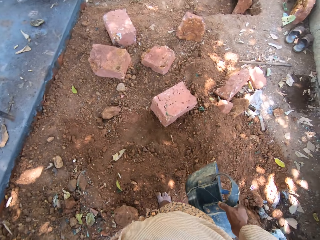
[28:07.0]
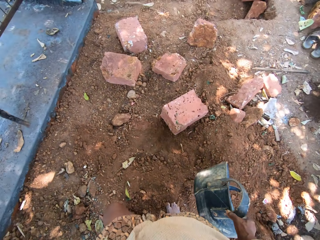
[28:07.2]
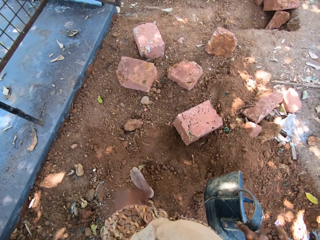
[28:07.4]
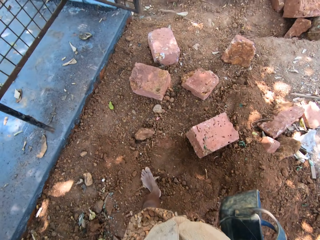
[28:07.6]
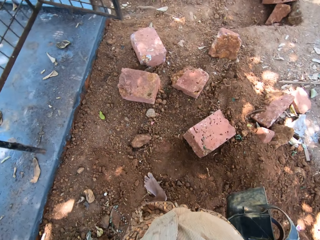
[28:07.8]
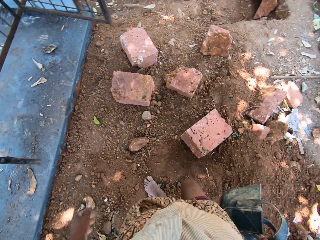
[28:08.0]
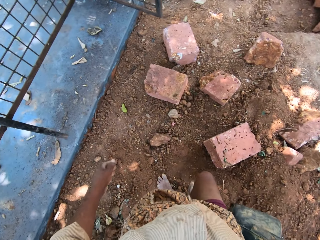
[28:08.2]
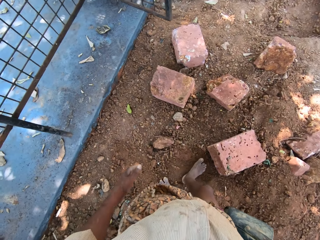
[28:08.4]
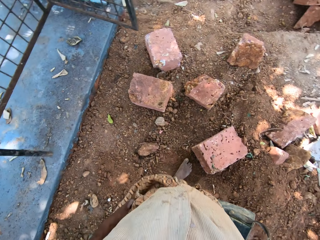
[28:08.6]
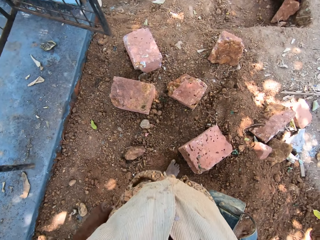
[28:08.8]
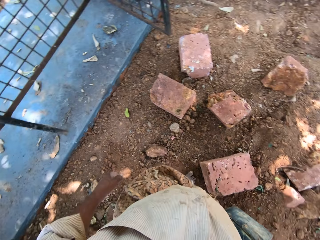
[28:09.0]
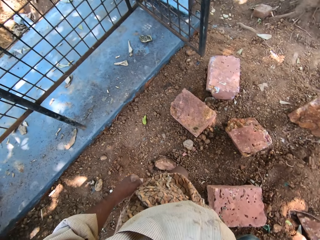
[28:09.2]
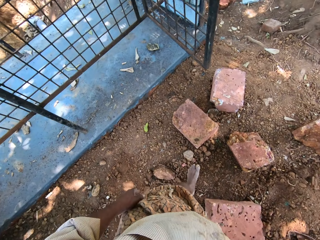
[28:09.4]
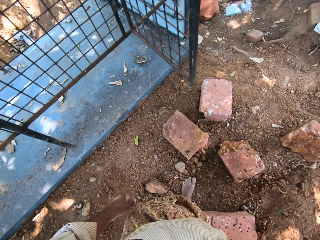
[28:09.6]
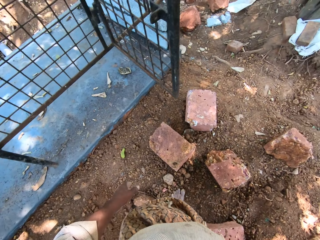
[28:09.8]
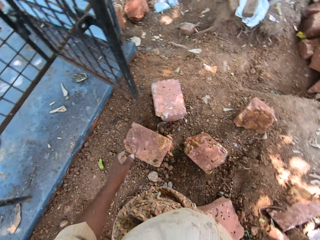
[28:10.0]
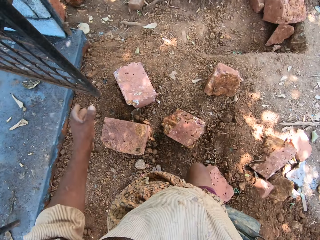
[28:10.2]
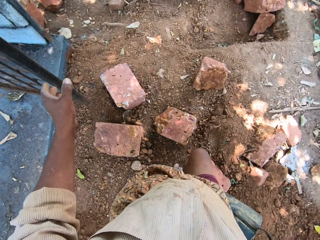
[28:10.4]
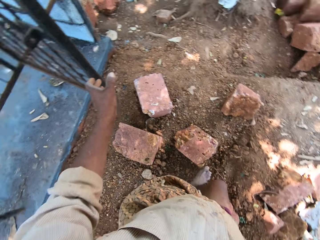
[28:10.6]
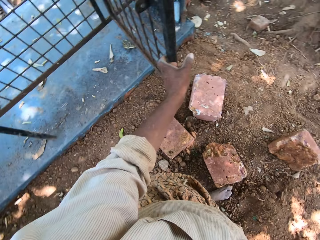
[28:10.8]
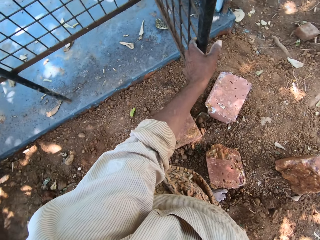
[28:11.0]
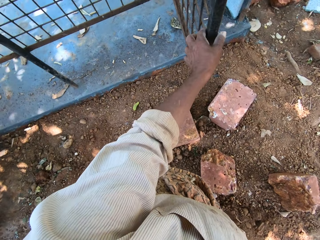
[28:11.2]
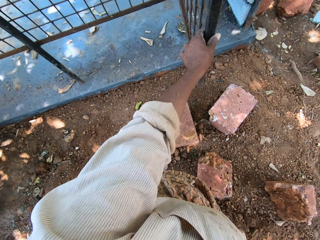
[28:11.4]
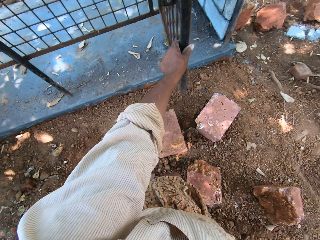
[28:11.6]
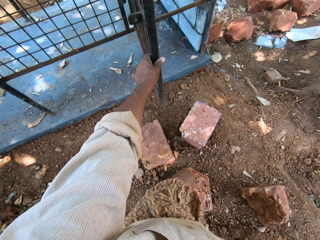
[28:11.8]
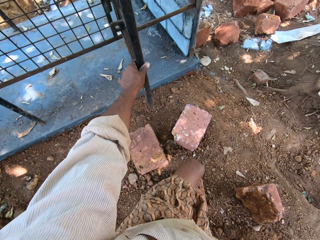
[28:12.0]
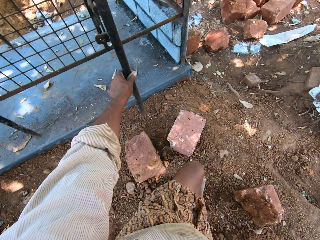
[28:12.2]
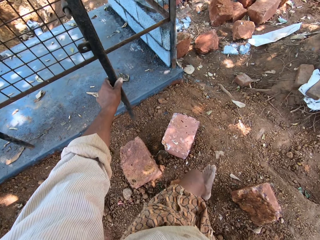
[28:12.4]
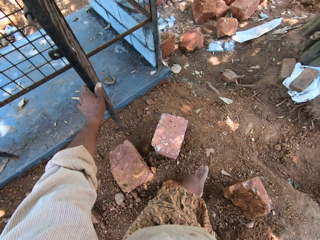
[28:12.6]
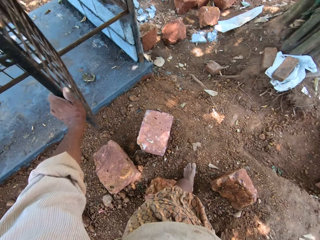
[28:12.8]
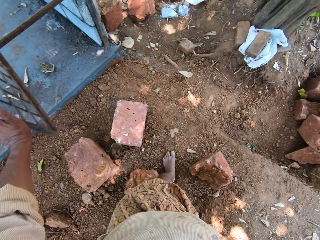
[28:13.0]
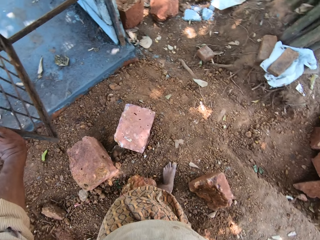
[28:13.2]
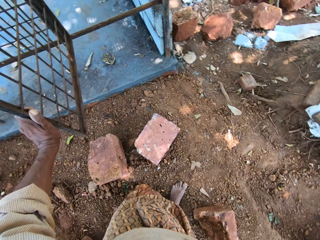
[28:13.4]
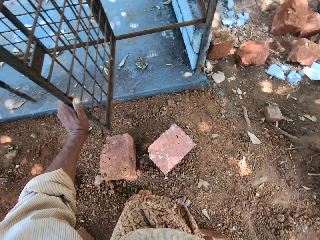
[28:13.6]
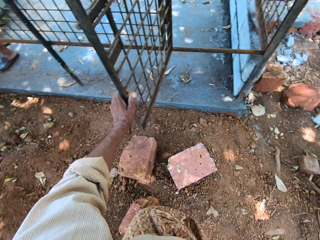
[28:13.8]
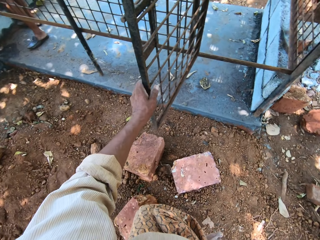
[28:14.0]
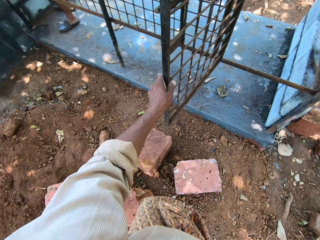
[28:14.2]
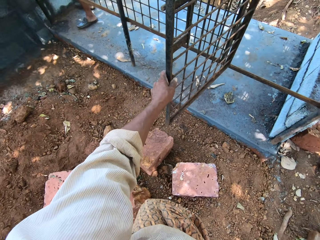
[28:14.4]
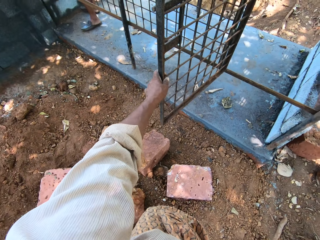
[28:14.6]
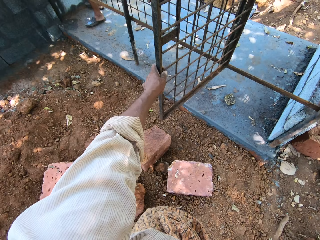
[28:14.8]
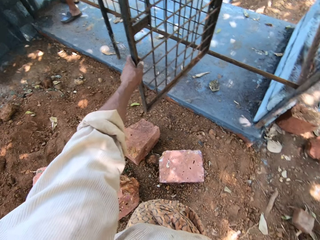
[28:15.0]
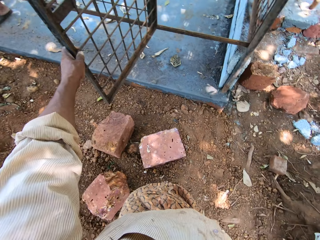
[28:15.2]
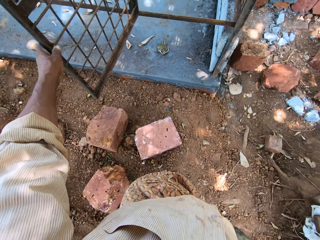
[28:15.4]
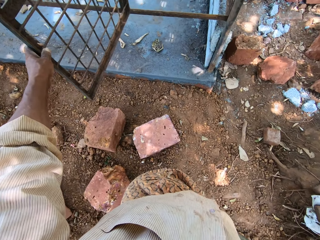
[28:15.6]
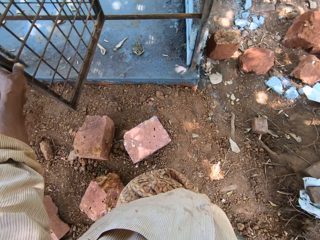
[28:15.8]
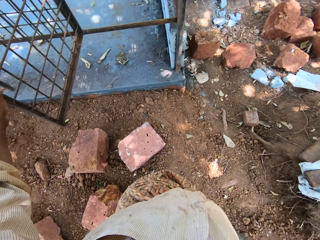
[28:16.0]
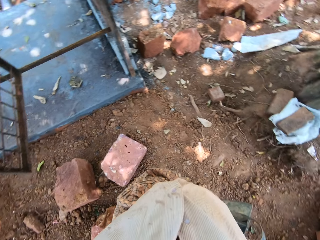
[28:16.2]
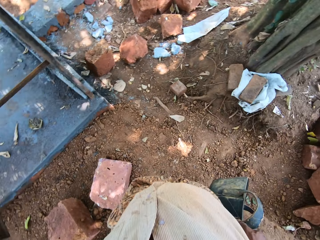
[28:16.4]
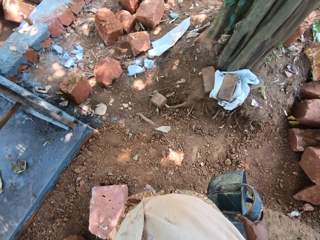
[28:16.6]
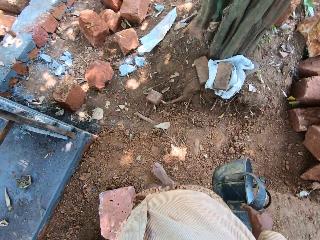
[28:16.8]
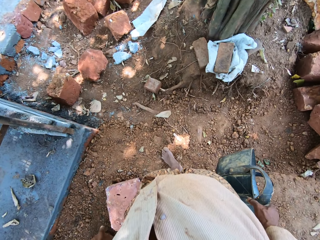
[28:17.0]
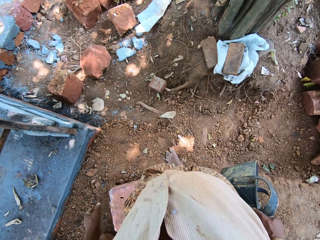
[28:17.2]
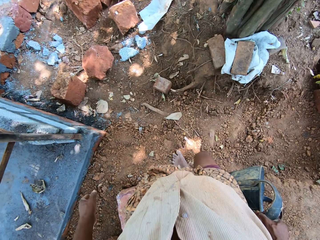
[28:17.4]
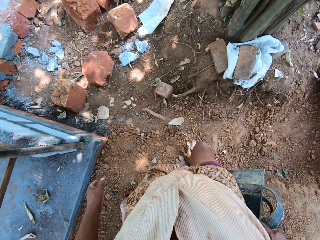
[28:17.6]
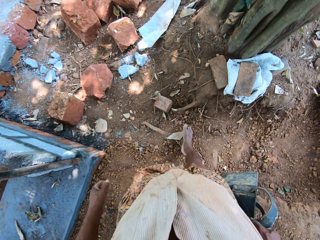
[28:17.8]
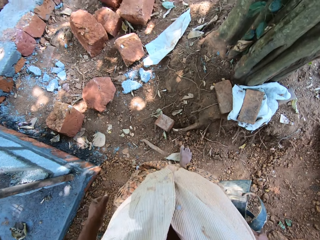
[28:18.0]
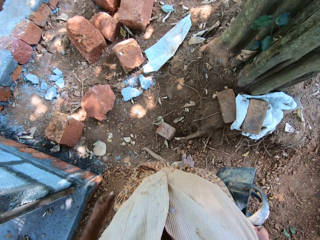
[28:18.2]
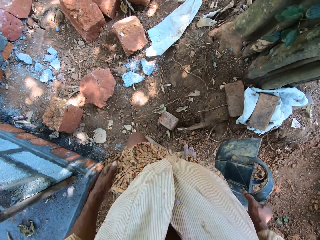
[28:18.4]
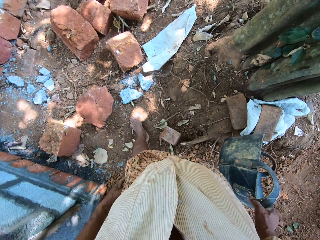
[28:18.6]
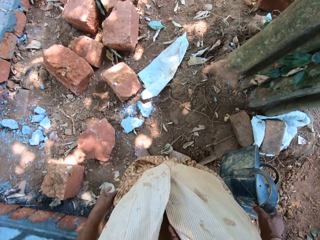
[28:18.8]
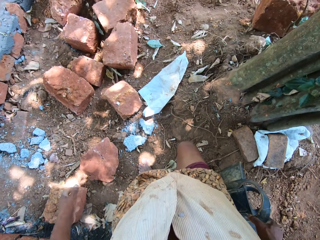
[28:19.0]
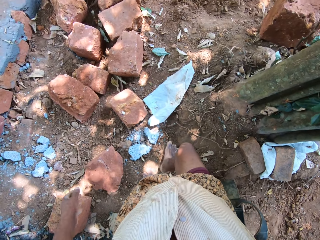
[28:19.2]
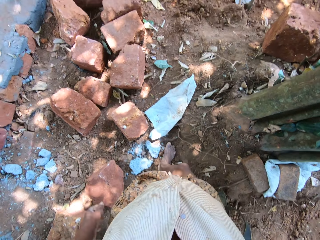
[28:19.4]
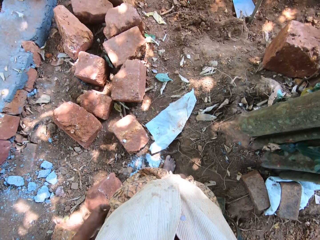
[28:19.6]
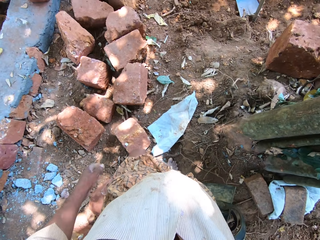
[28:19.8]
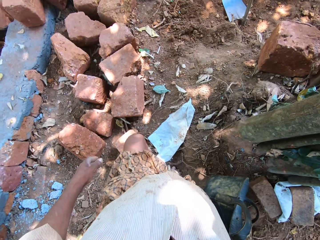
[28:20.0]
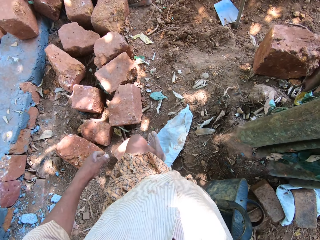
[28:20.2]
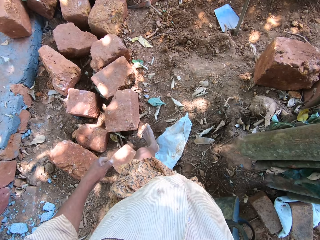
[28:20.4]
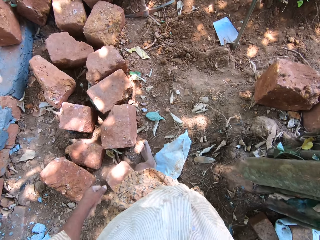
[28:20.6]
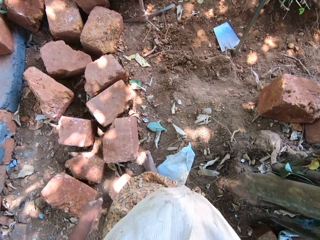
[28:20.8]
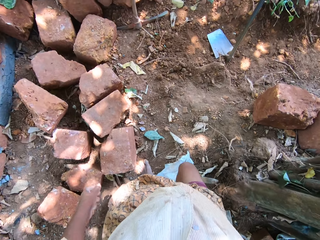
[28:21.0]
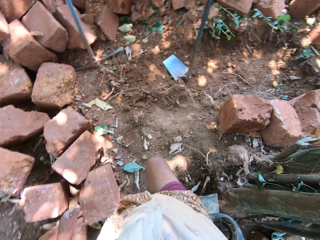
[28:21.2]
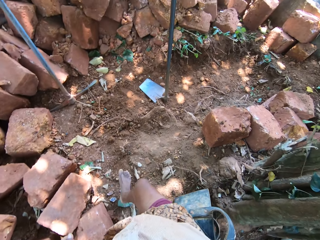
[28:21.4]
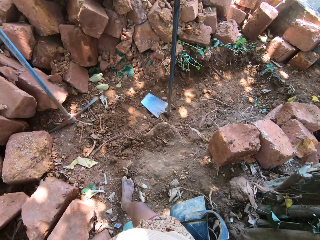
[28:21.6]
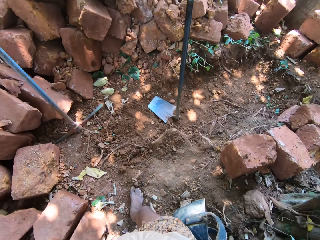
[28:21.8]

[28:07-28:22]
The camera wearer holds an iron cage with his left hand. He holds the gate with his left hand. He walks around the garden.

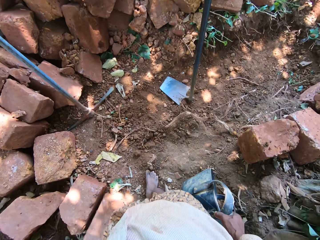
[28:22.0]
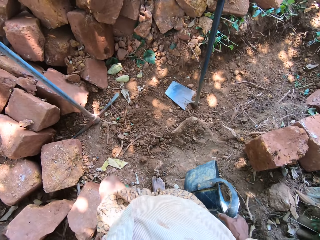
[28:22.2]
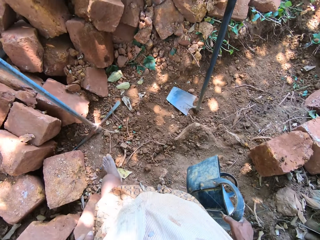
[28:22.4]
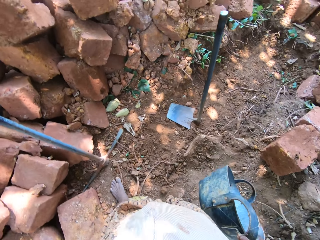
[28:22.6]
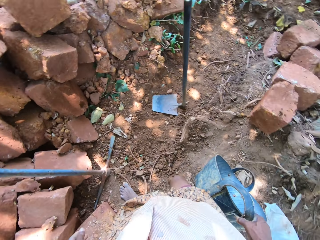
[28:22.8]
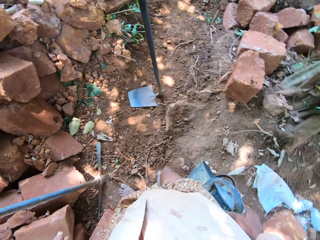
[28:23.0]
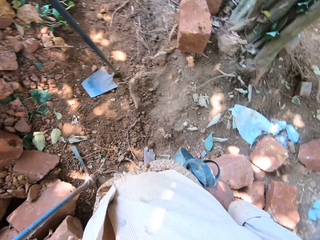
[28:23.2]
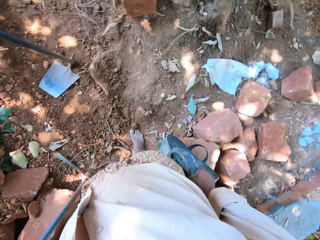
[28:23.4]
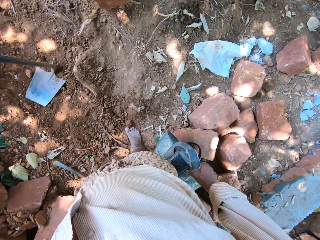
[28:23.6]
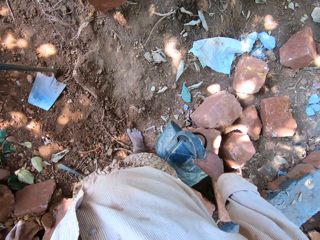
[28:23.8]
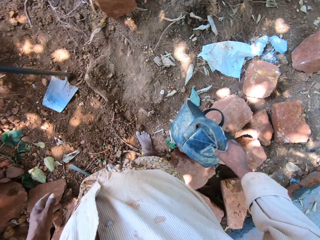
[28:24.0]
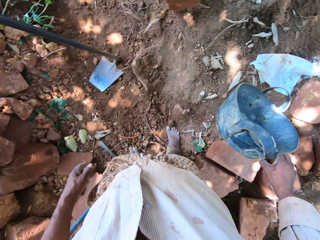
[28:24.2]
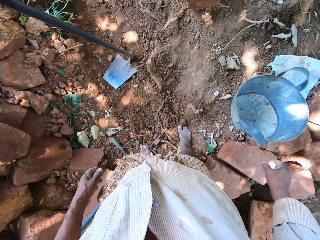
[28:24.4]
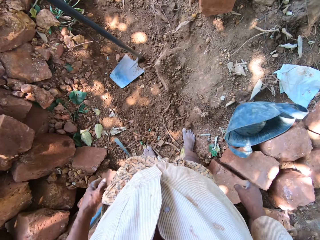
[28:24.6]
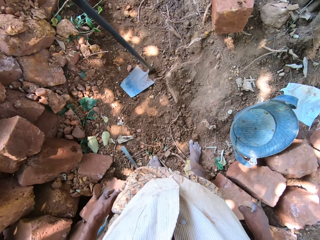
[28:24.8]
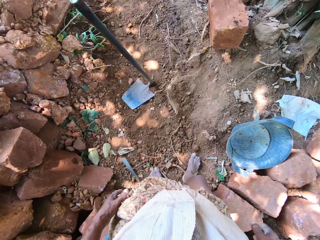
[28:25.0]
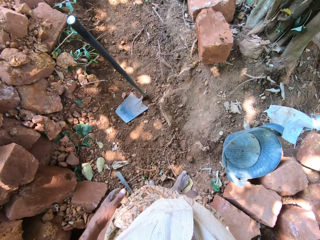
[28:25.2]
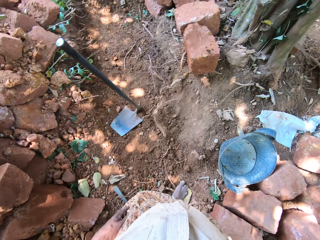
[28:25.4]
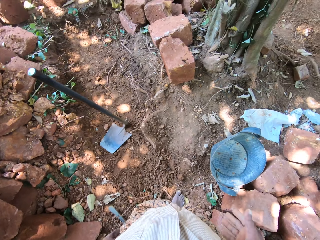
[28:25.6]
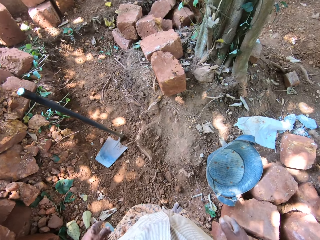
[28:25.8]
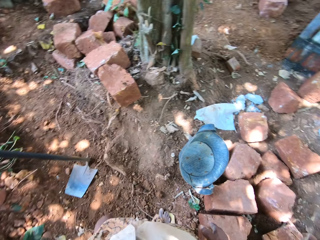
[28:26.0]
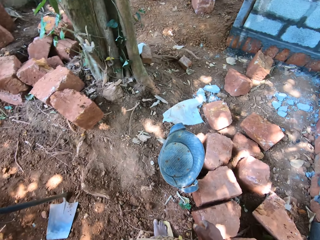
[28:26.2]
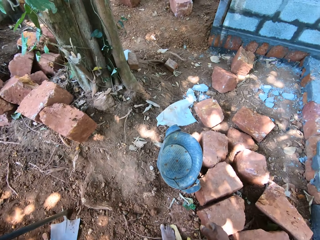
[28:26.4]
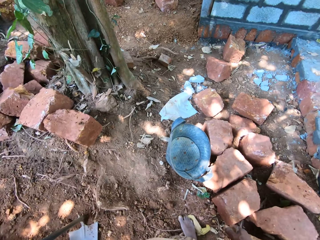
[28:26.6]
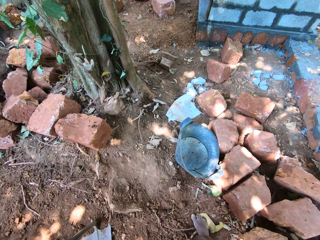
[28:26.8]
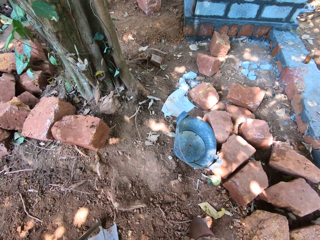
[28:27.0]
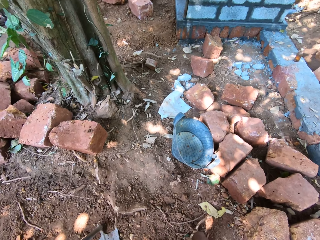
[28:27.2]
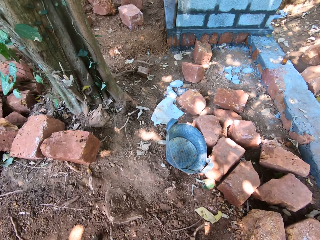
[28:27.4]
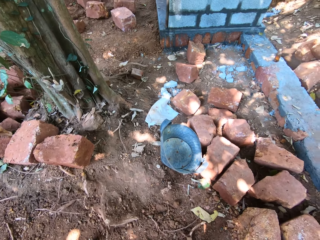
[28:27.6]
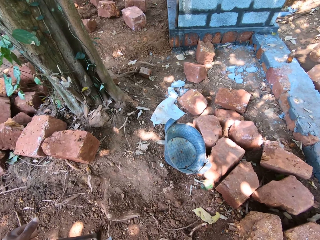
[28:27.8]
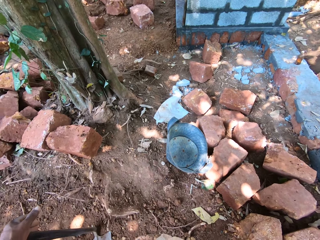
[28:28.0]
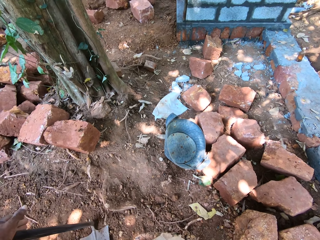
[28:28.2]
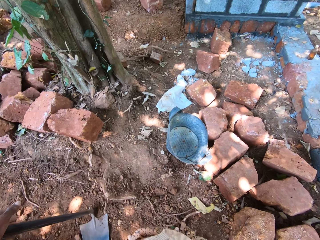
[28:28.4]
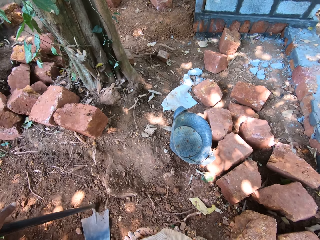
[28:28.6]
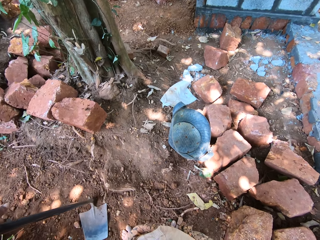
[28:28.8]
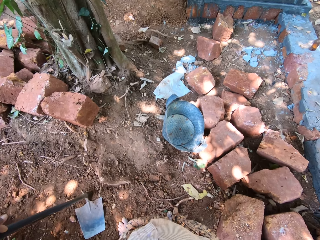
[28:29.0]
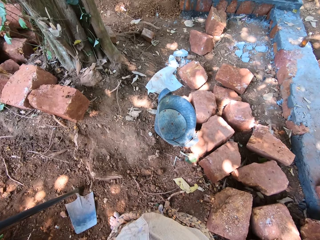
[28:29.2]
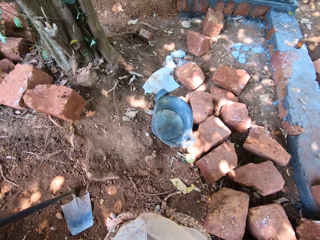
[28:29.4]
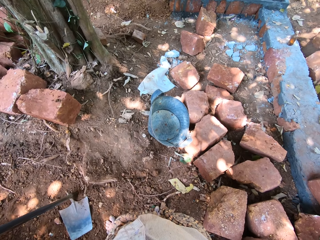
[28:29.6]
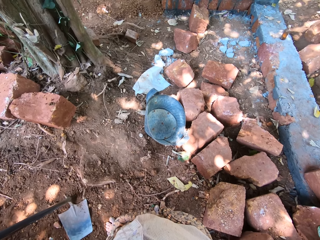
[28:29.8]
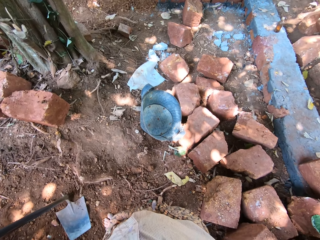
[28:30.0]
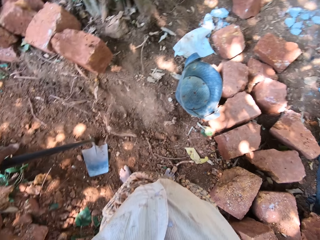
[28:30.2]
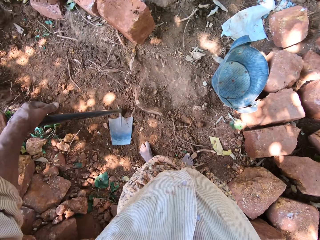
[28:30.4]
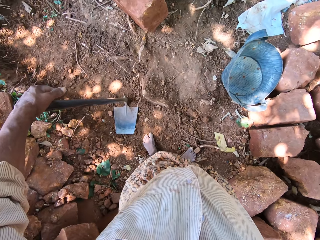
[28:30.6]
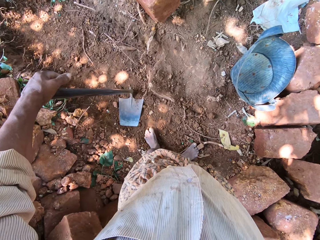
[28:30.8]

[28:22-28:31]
The camera wearer drops the pan or bucket on the ground with his right hand.
